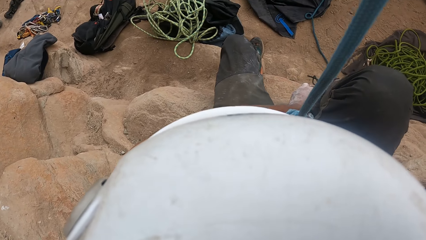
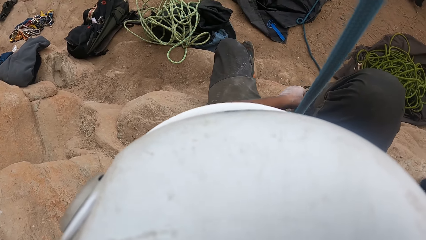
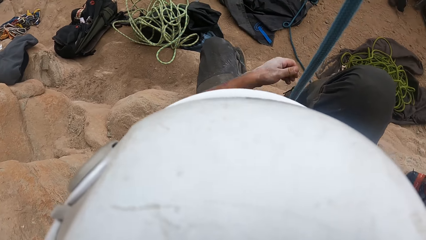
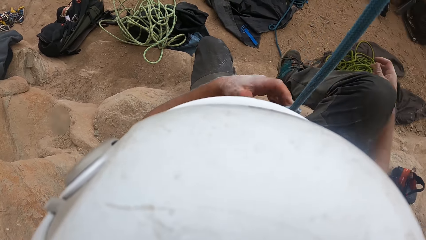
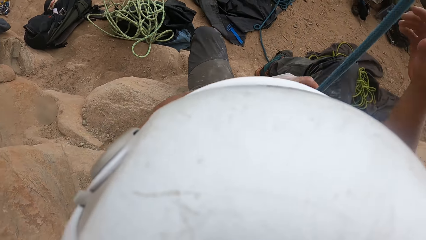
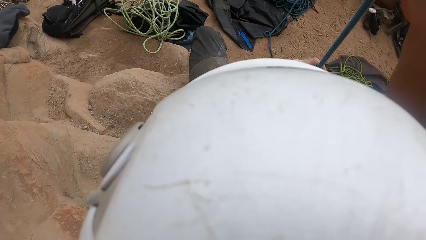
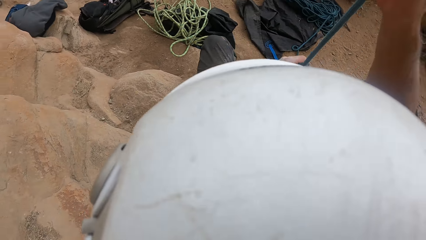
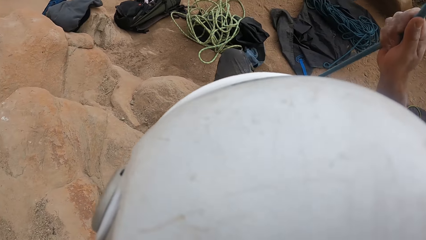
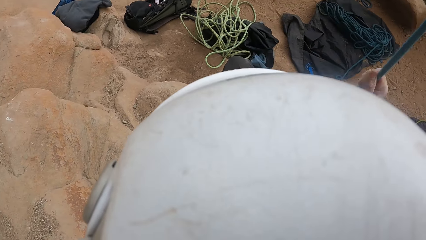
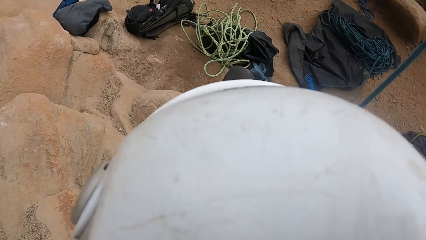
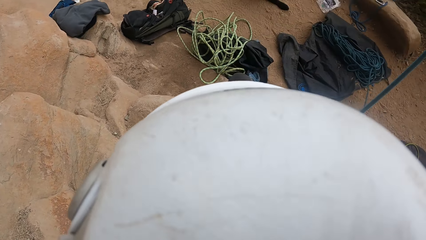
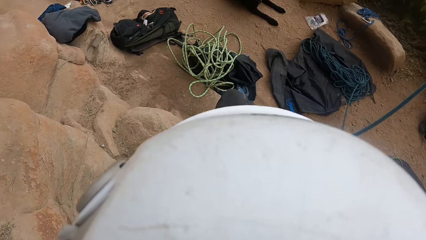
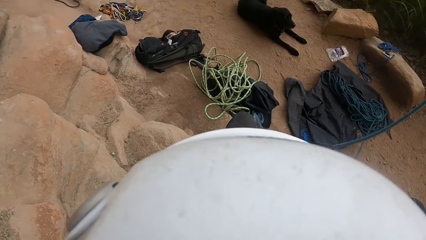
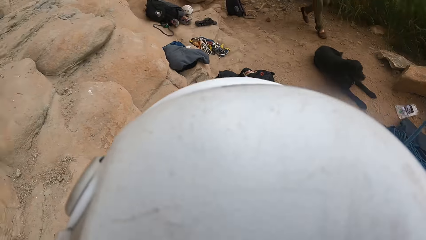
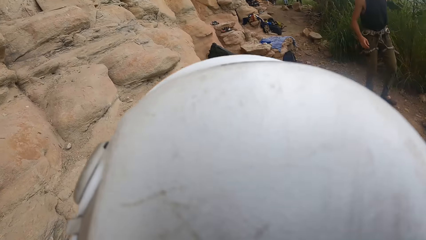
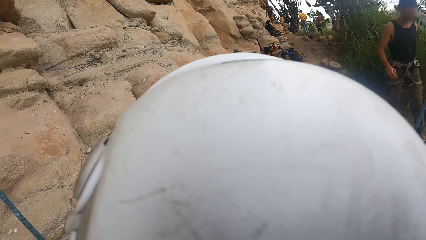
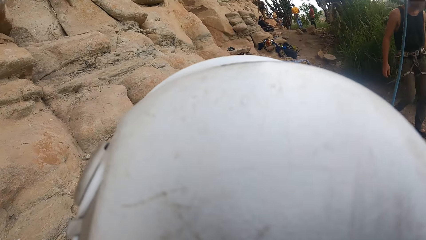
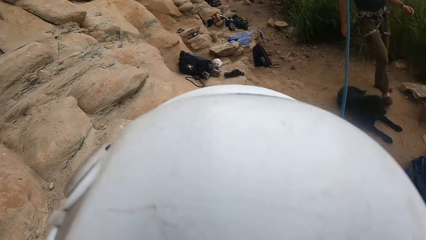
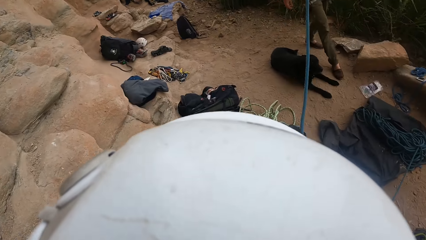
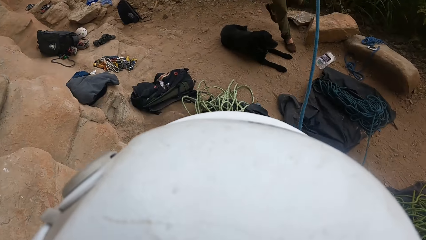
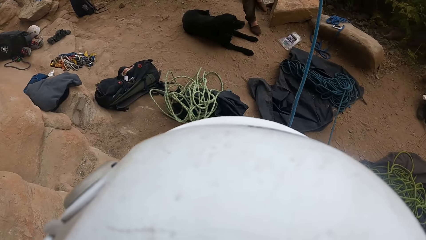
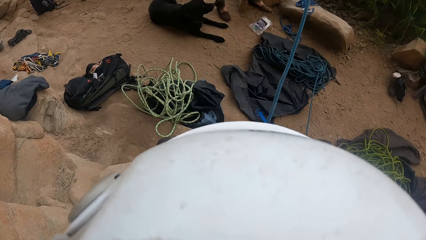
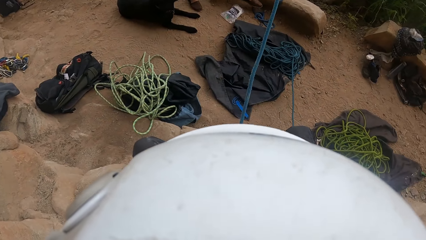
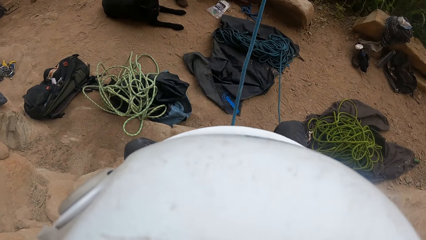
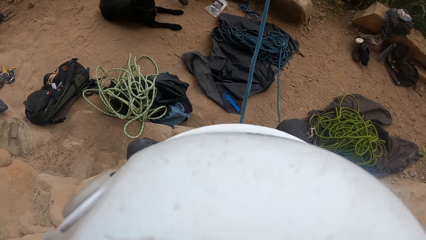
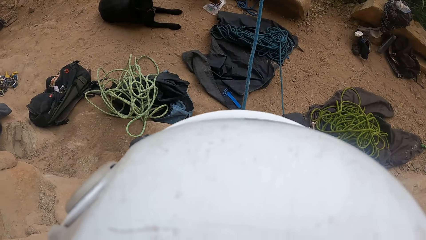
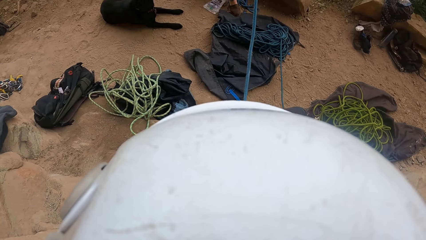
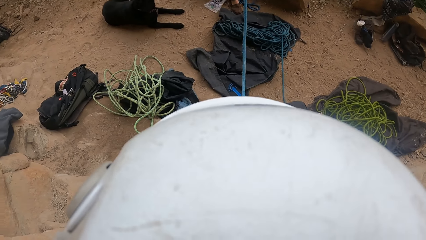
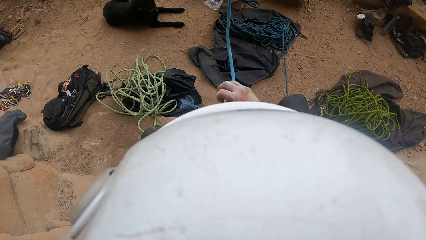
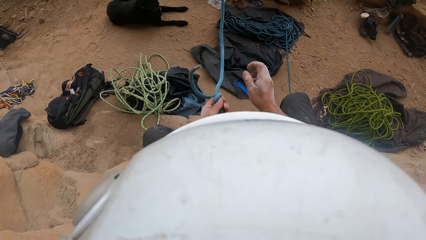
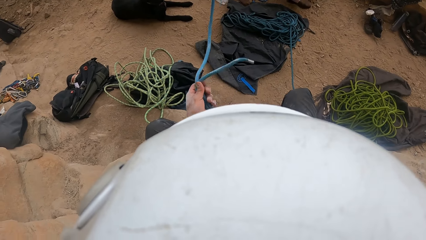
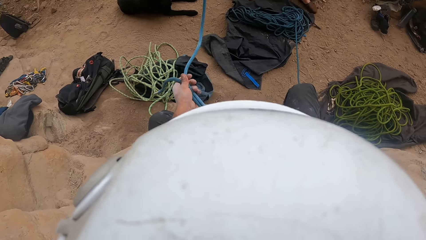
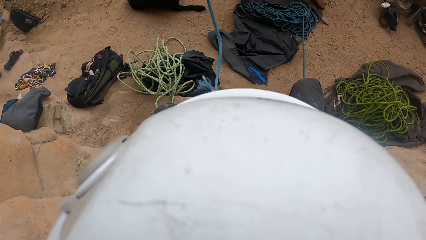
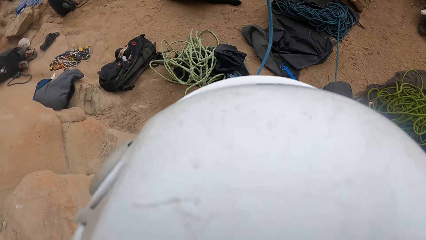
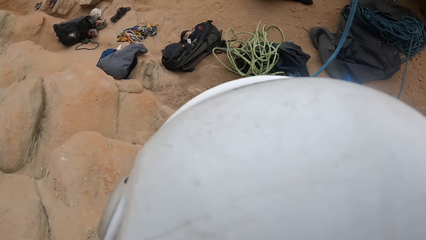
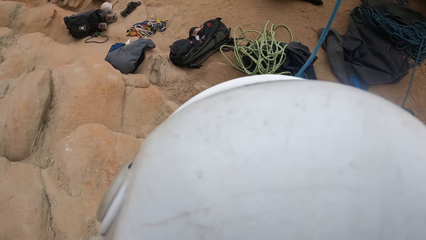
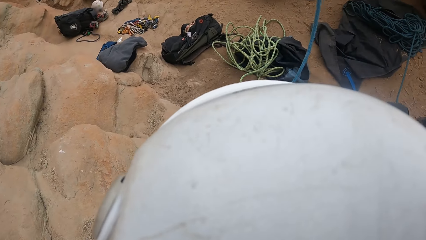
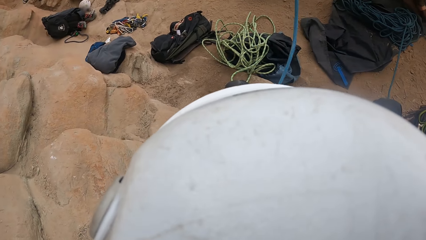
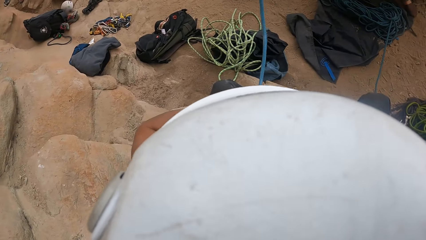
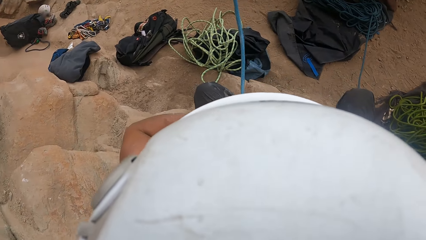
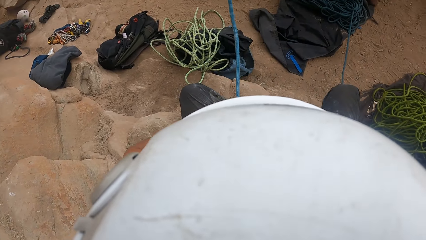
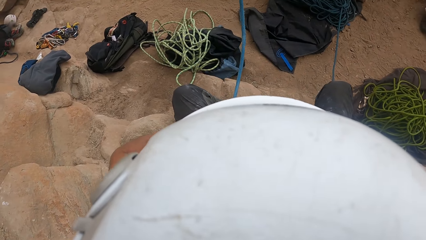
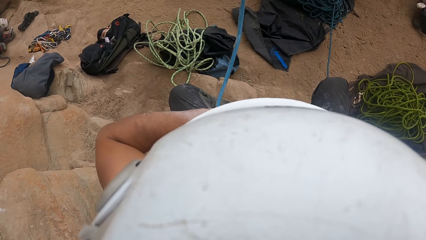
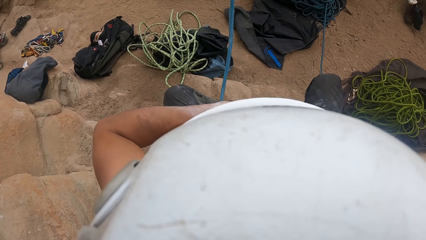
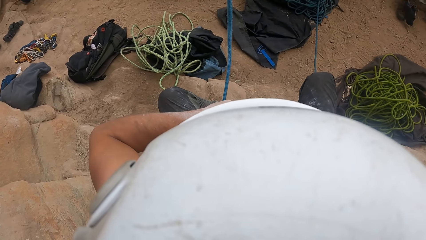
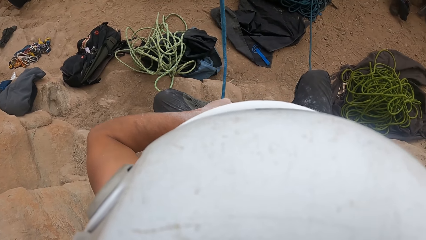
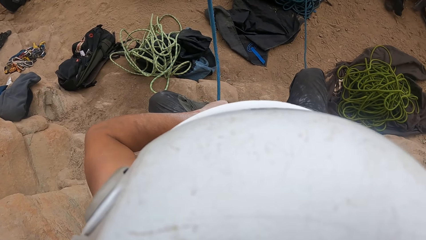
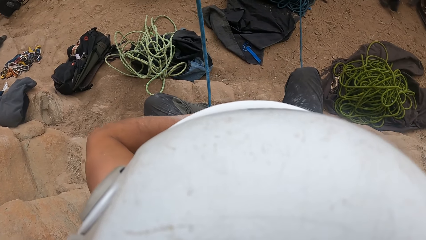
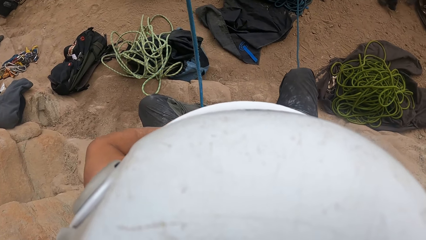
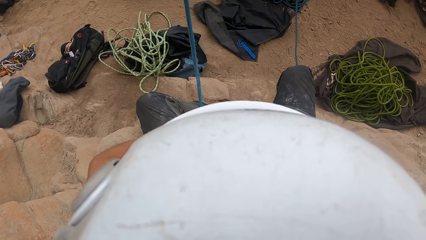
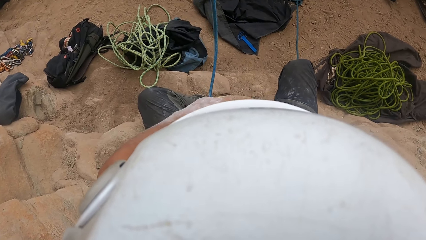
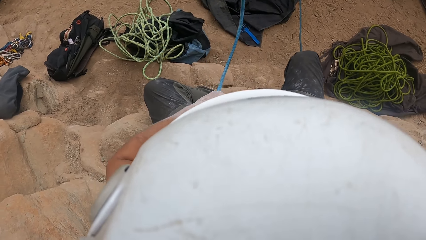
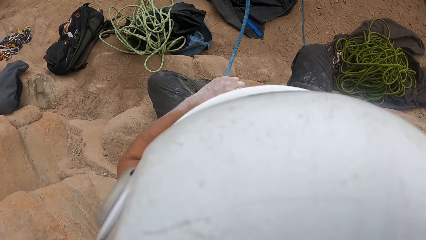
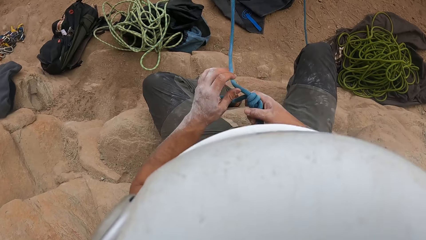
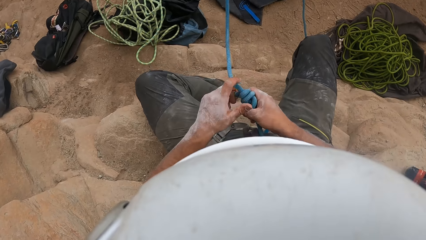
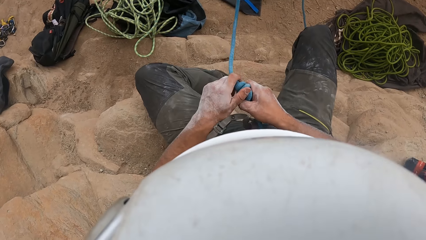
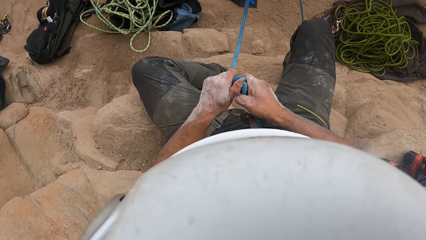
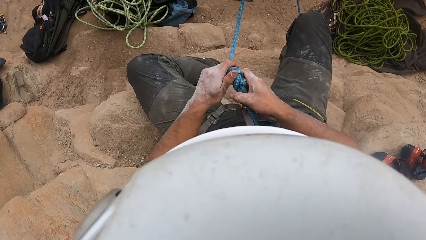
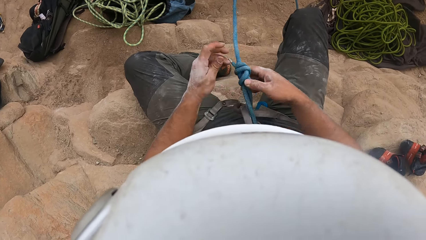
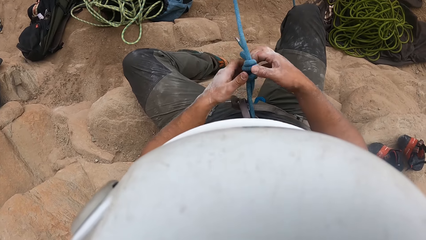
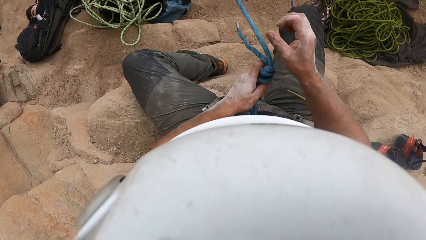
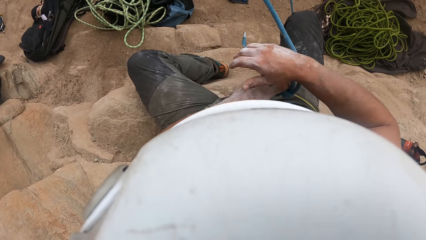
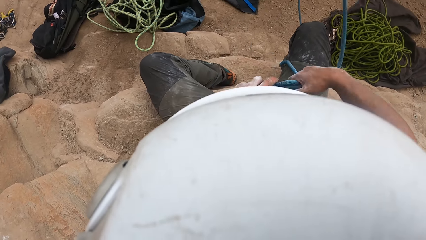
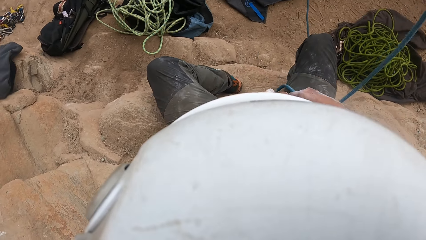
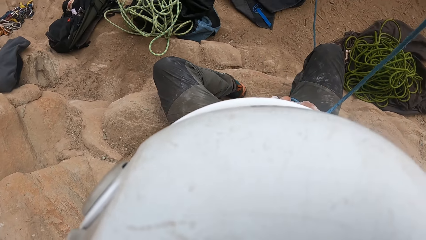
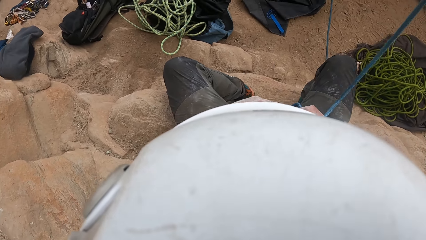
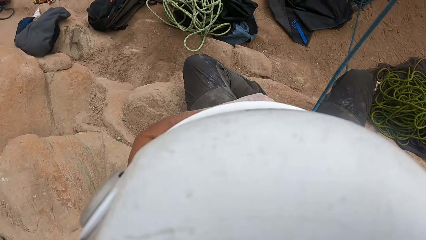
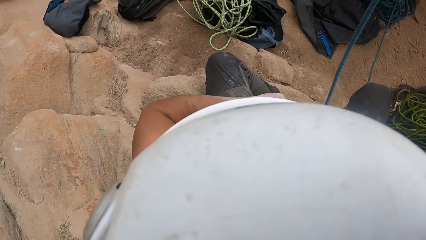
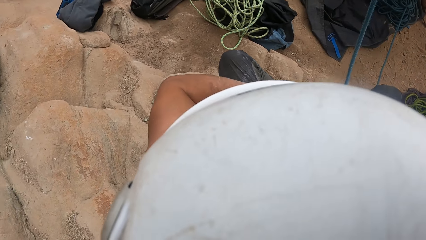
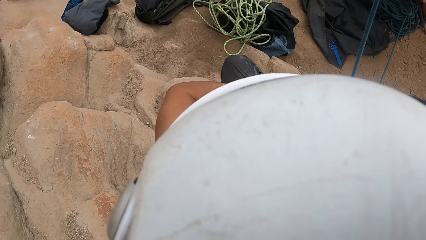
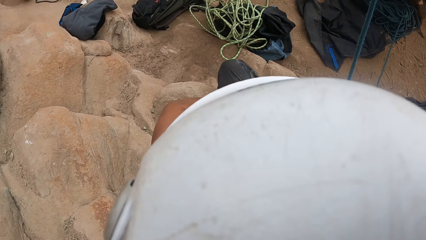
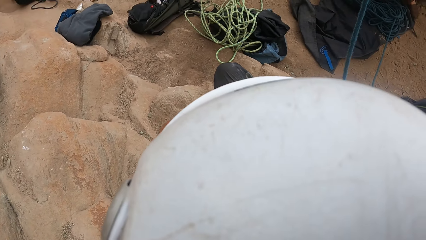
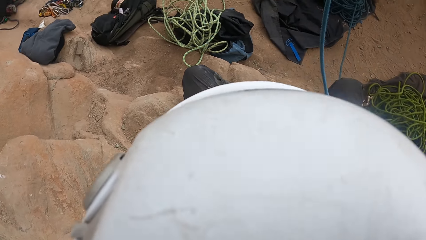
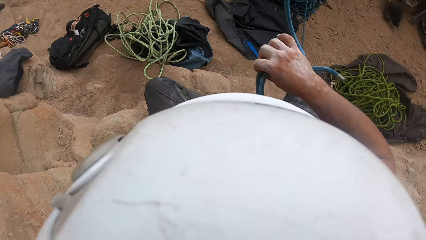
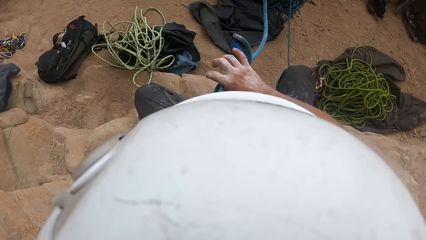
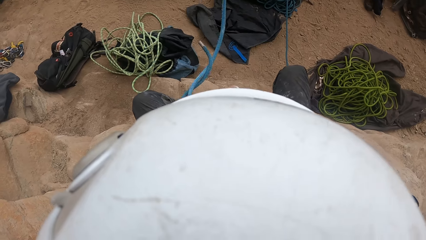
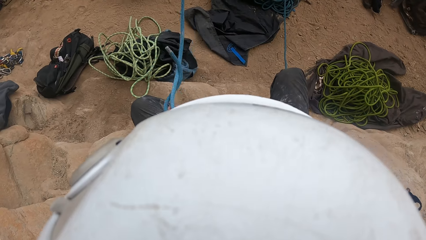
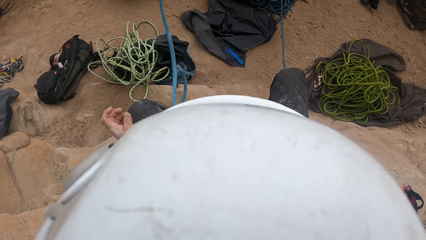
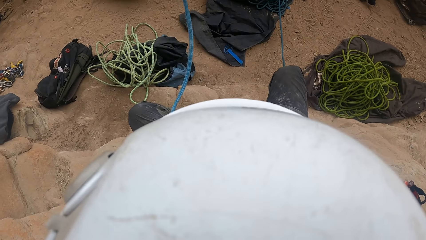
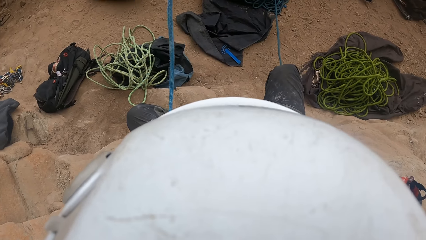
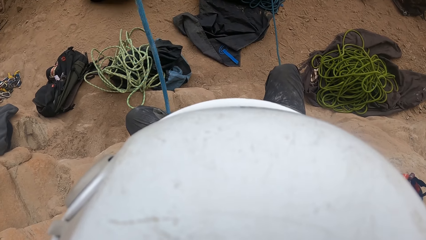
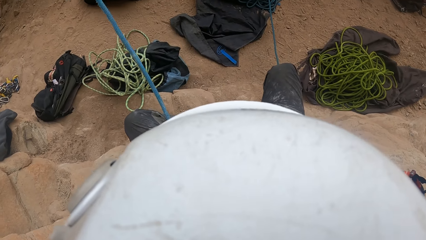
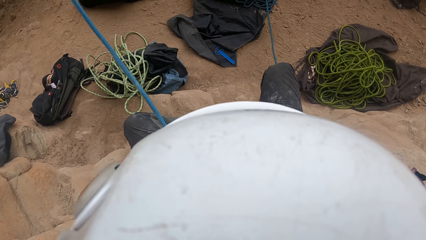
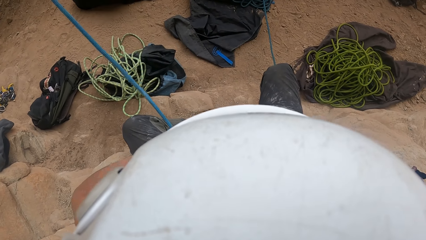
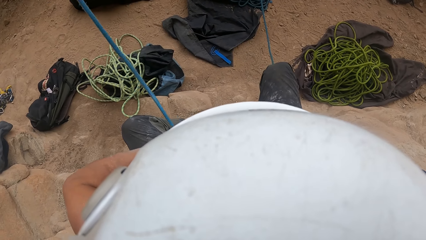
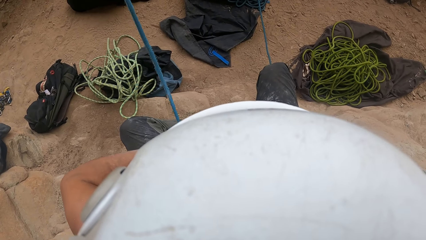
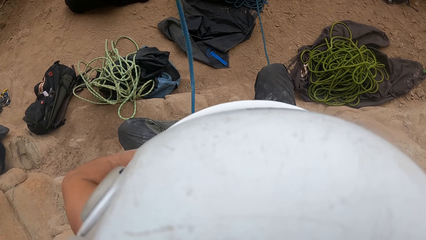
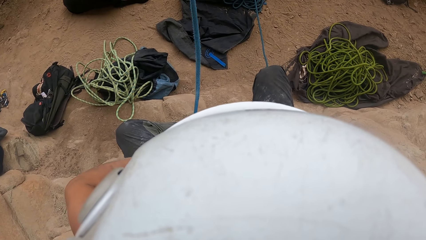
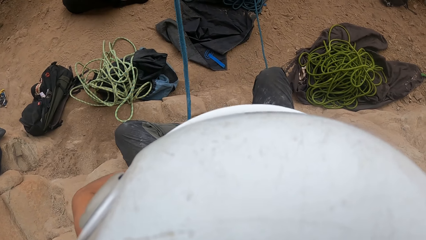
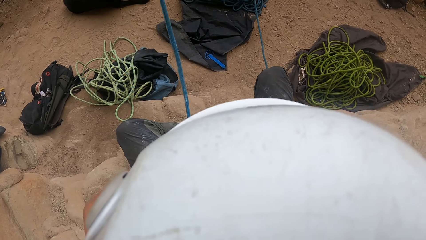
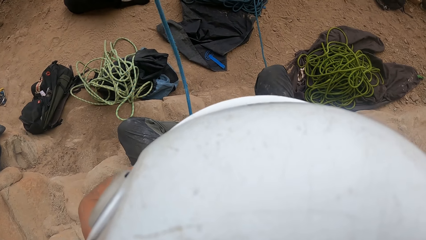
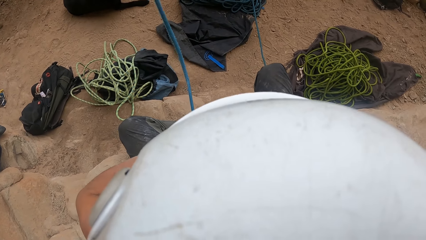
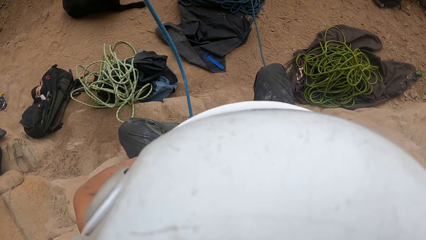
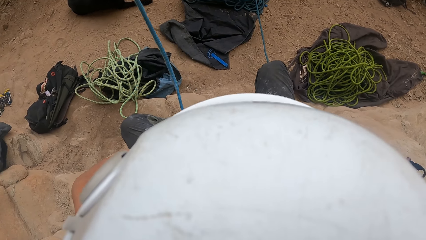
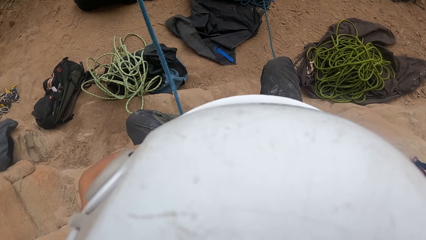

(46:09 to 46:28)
The camera wearer pulls the rope. They tie the rope. They untie the rope nodes.
